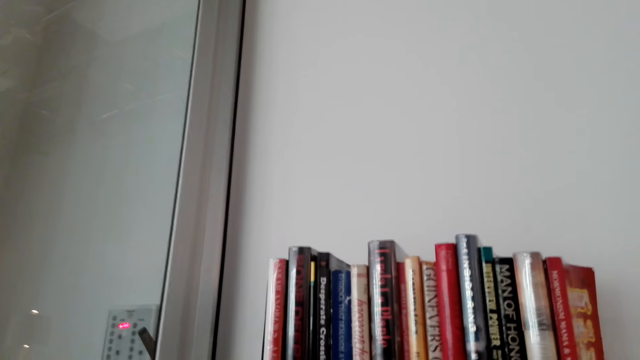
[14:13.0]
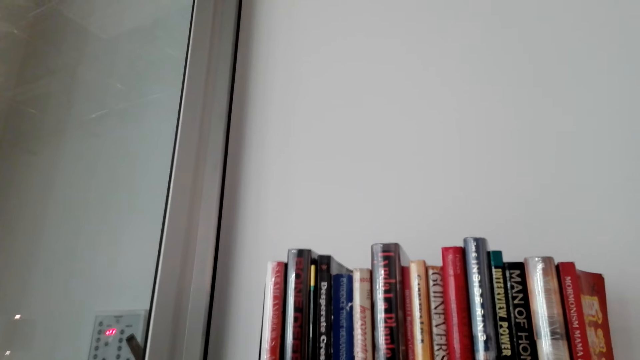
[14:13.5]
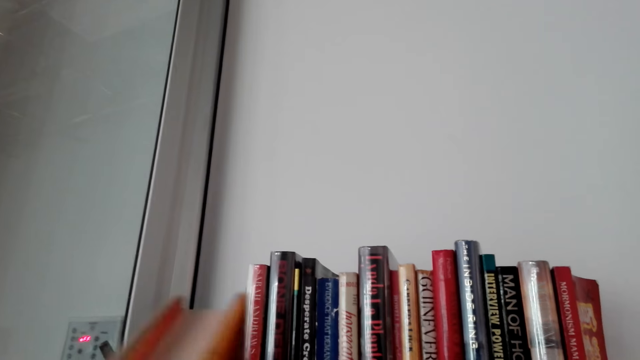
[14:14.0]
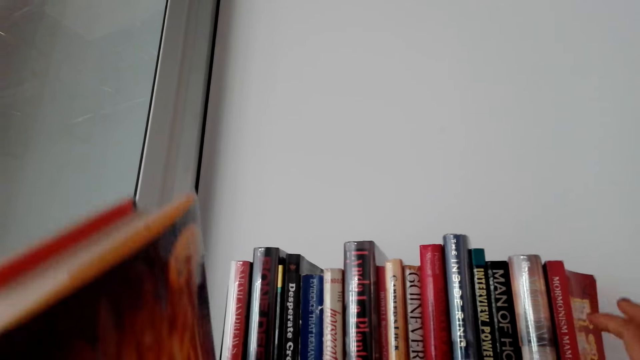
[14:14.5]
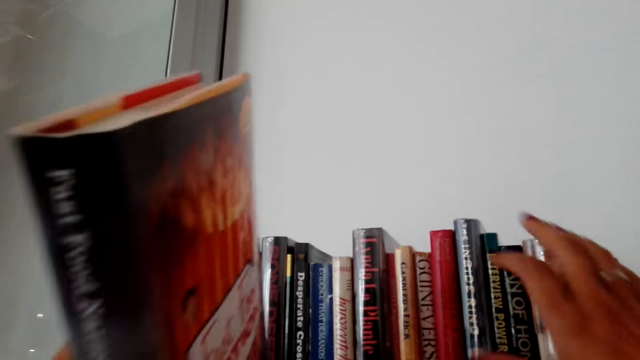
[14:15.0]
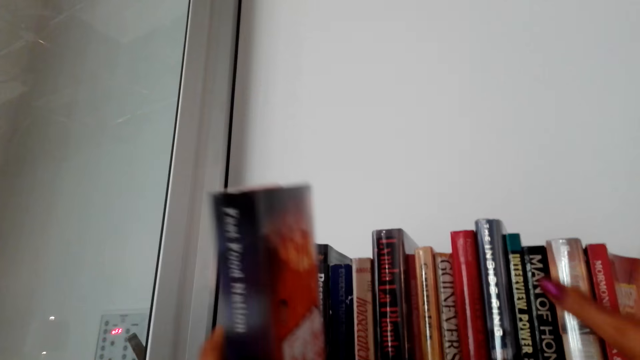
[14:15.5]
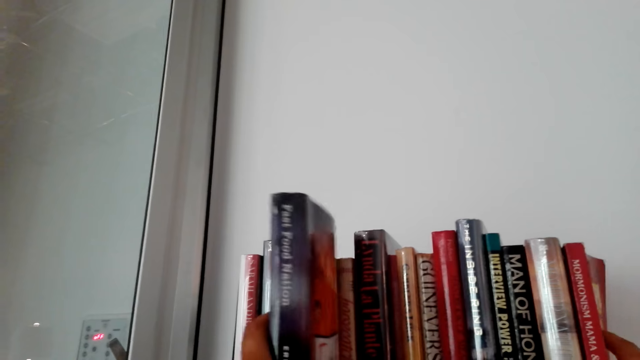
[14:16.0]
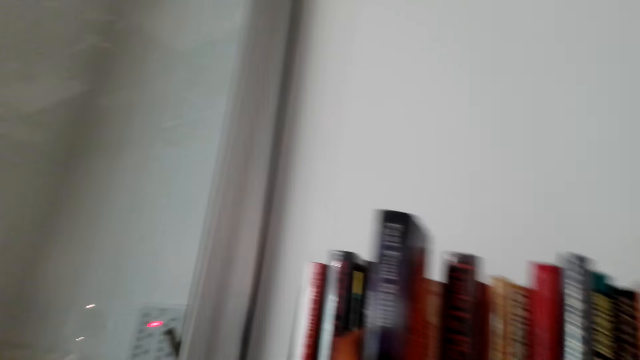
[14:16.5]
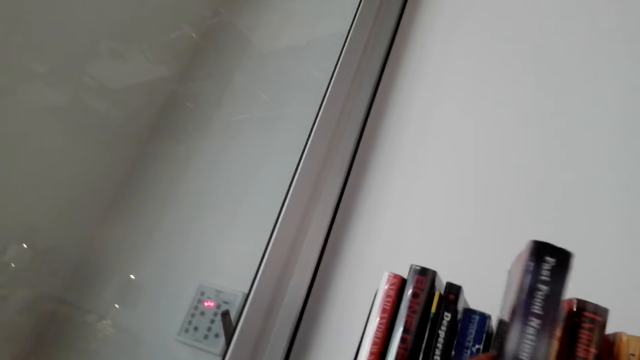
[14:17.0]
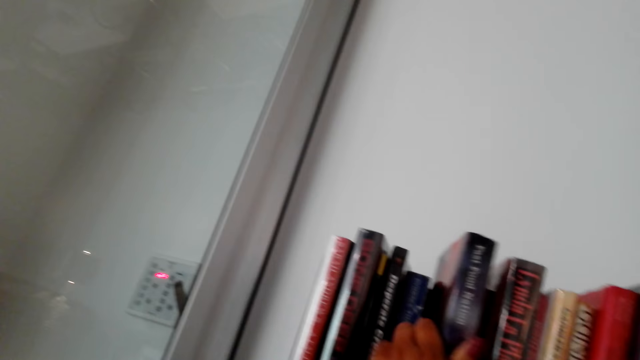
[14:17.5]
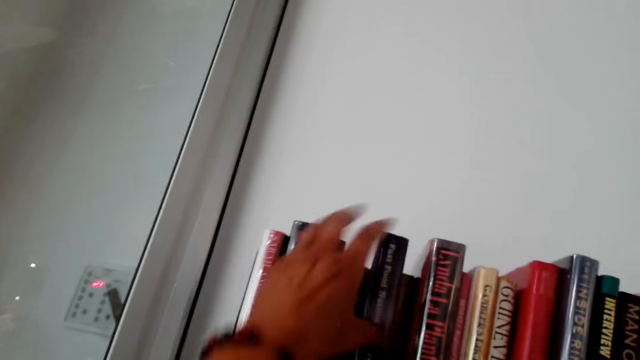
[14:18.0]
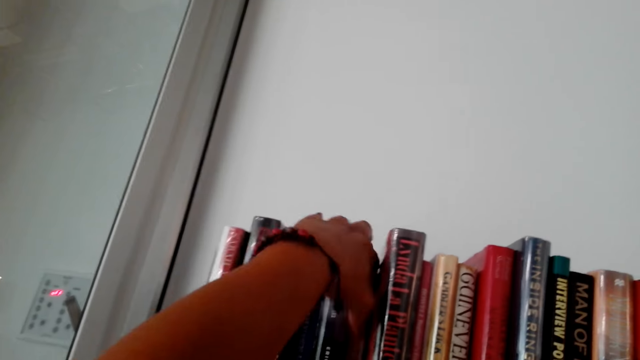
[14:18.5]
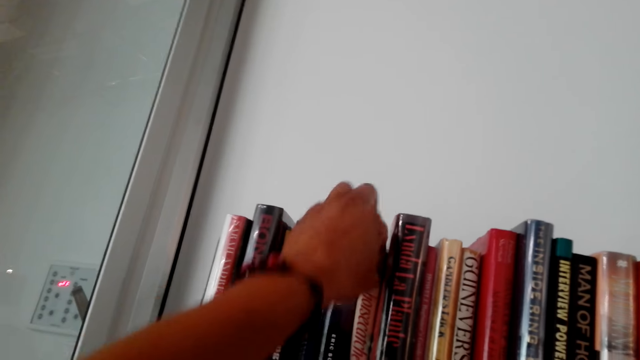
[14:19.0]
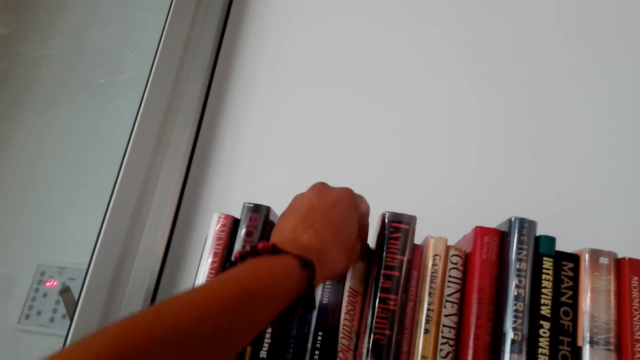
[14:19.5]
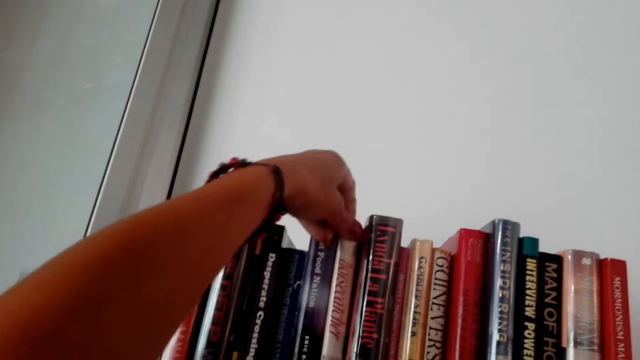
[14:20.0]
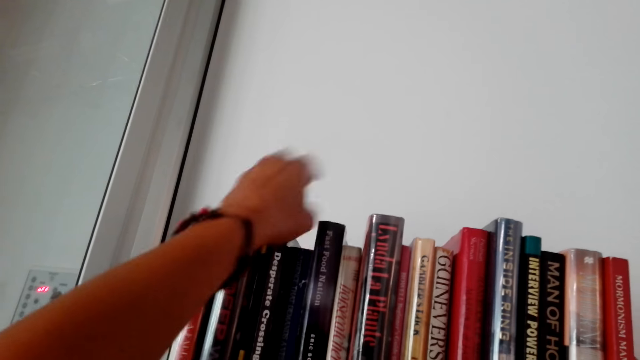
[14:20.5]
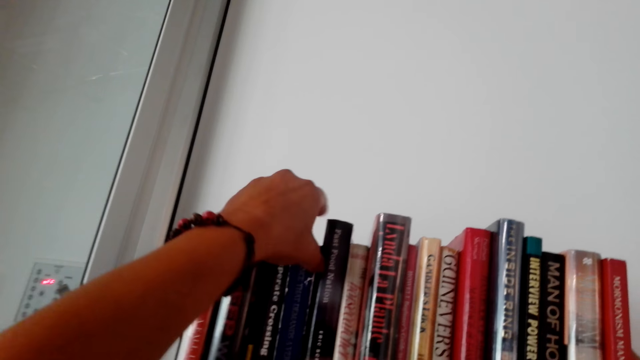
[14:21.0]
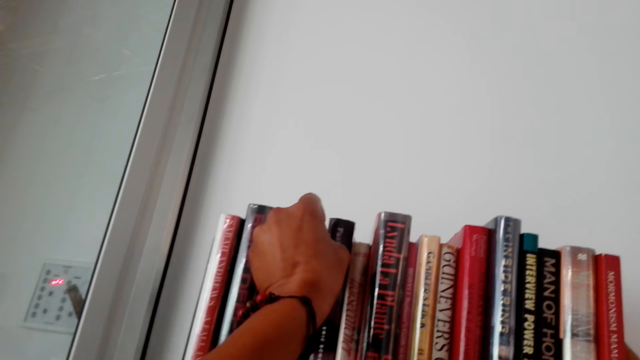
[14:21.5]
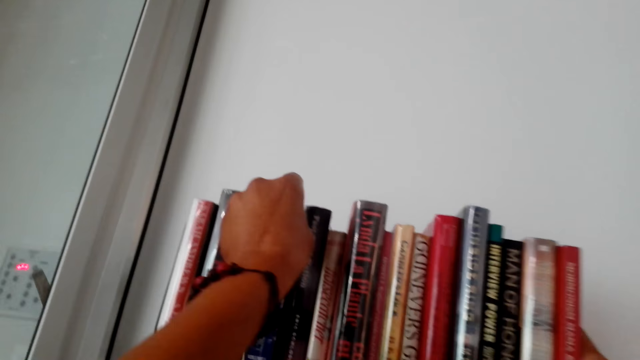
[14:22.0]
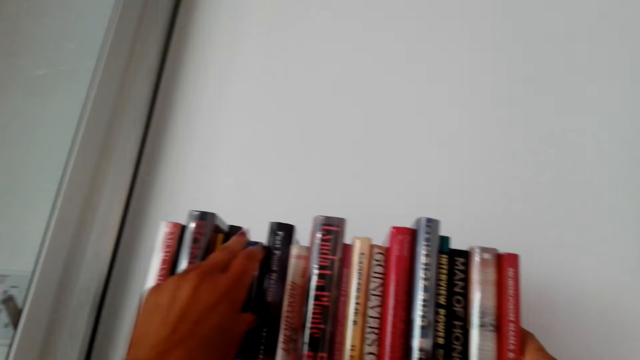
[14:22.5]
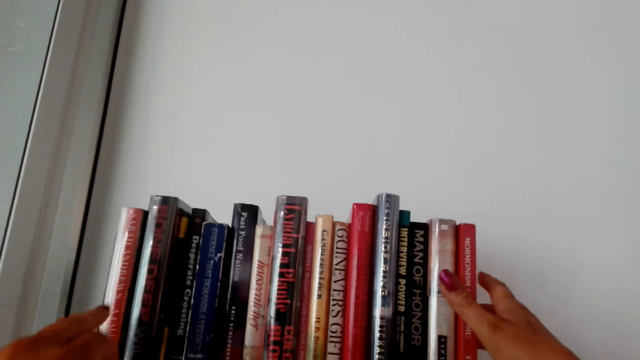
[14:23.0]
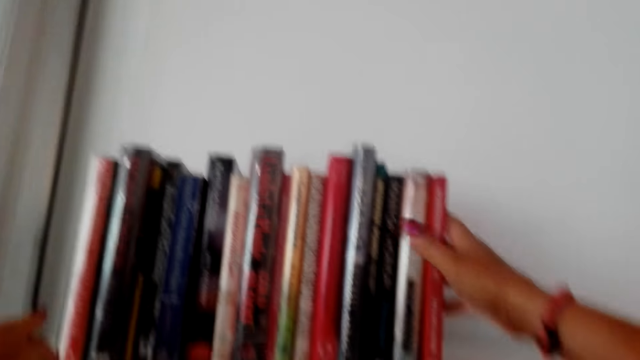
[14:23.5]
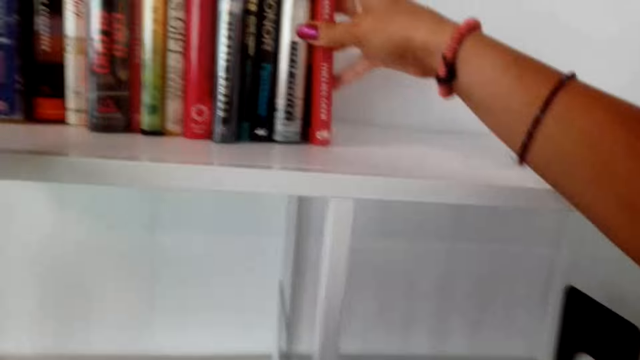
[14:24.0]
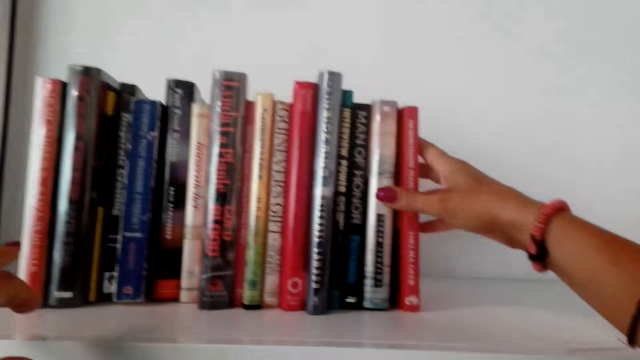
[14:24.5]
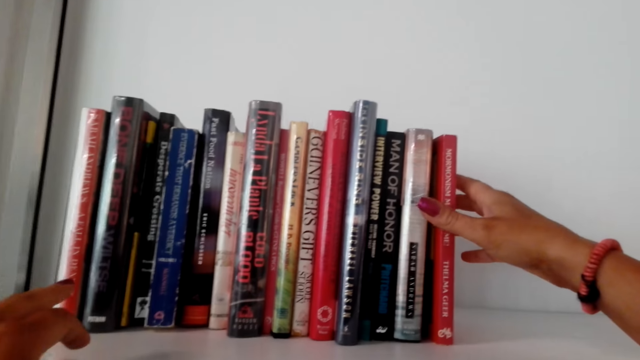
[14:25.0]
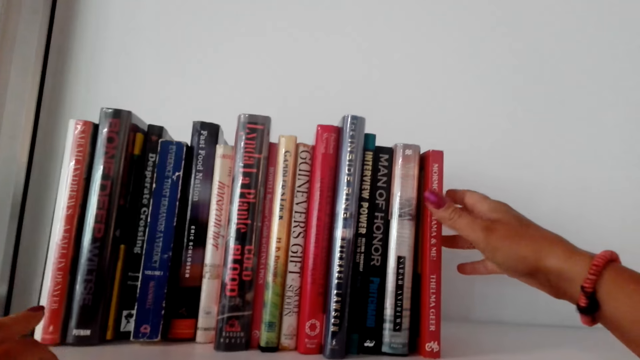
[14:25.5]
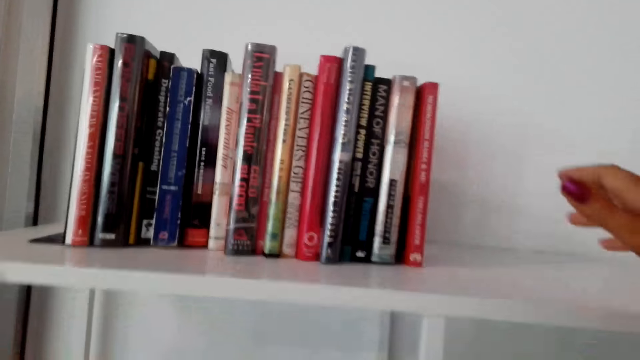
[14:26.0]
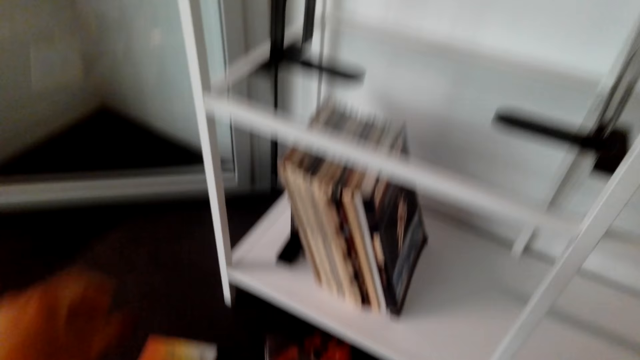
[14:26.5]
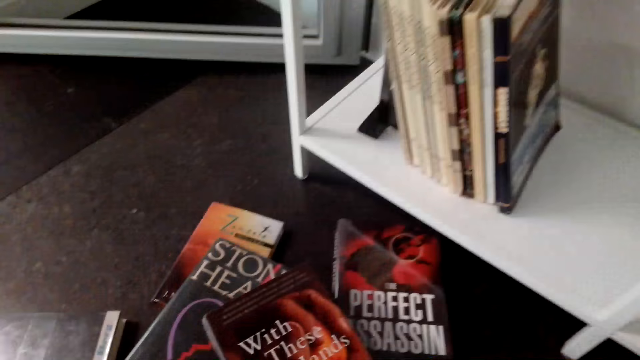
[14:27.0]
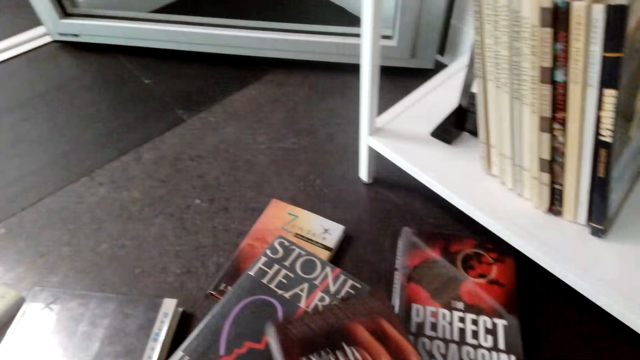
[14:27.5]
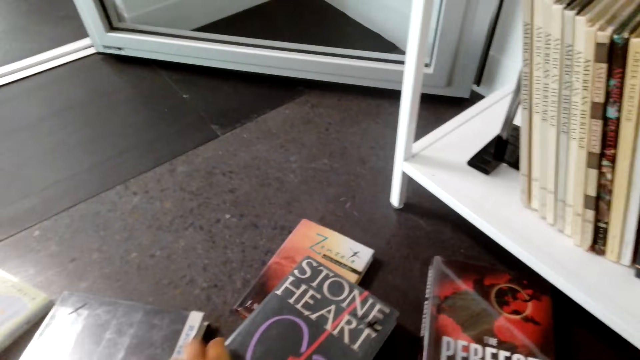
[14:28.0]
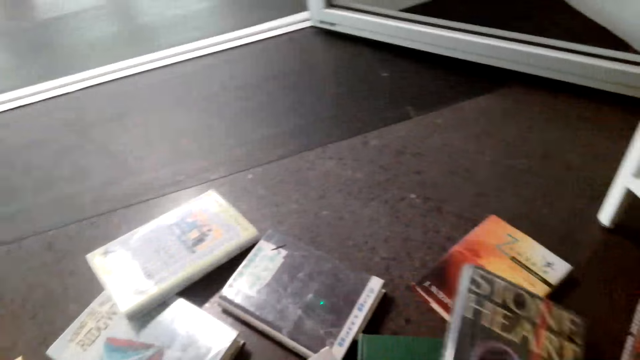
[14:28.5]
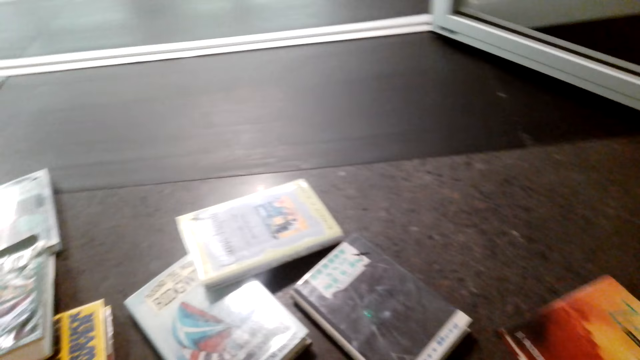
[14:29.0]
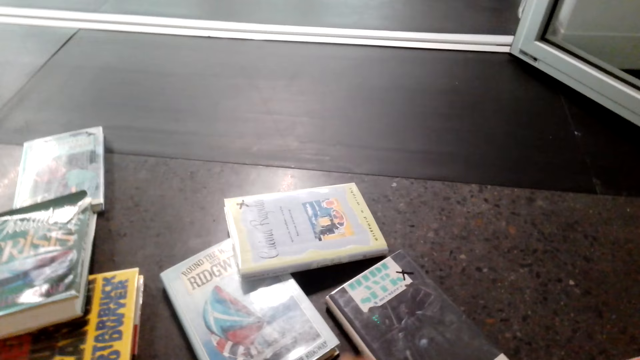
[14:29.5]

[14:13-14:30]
The camera wearer holds the books on the shelf with her right hand. She puts the book on the shelf with her left hand. She arranges a book on the shelf with her left hand. She arranges a book on the shelf with her left hand again. She moves a book on the shelf with her right hand. She picks up a book on the floor with her right hand.

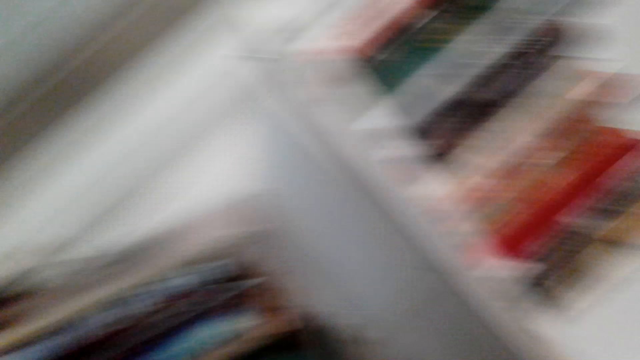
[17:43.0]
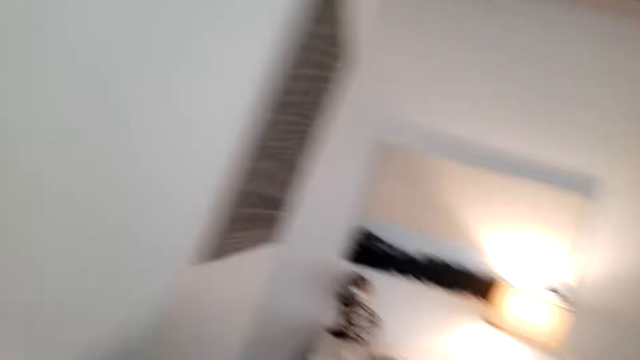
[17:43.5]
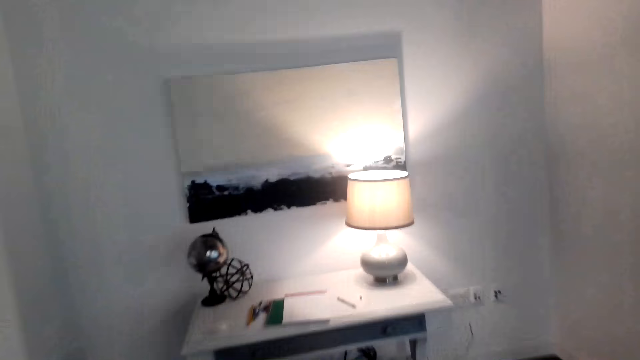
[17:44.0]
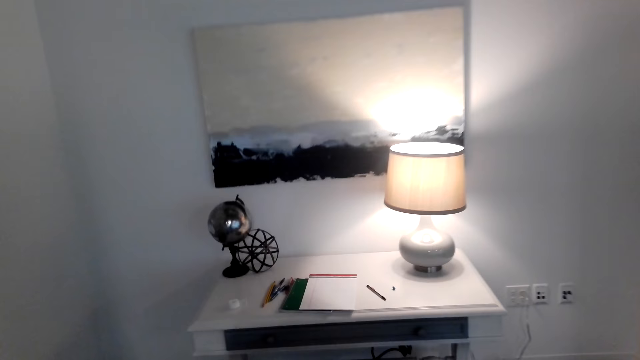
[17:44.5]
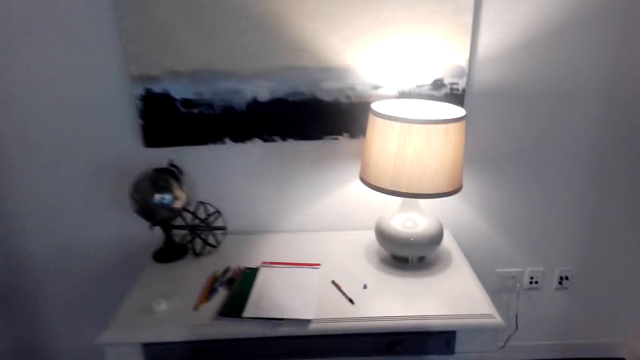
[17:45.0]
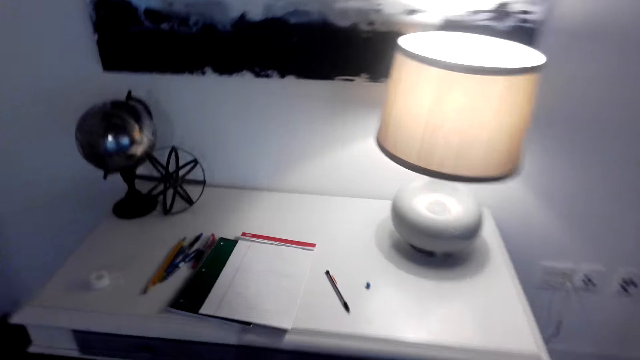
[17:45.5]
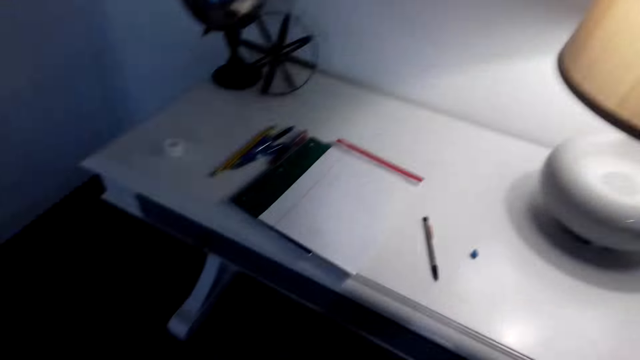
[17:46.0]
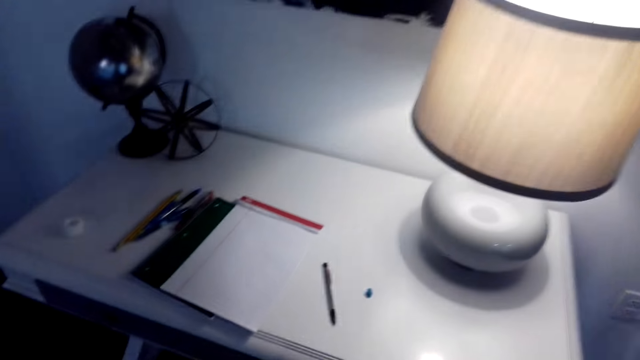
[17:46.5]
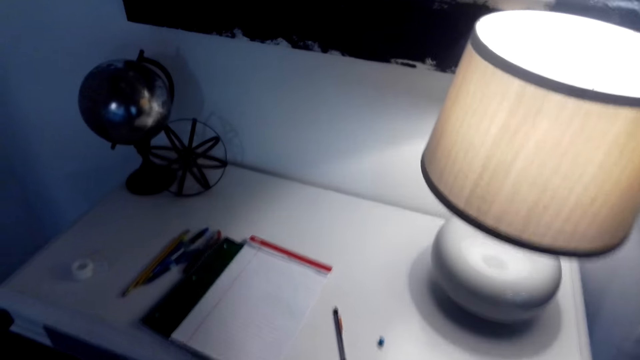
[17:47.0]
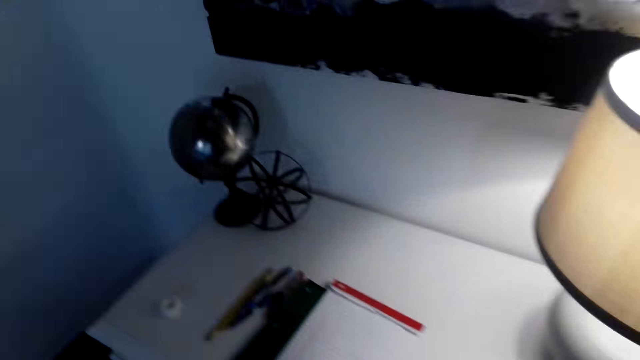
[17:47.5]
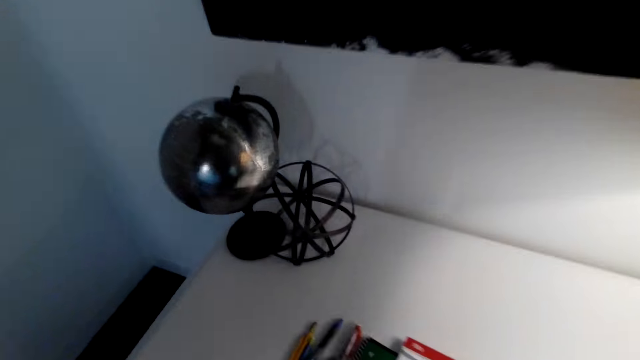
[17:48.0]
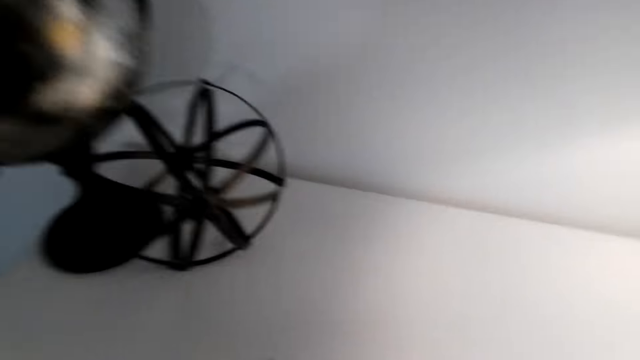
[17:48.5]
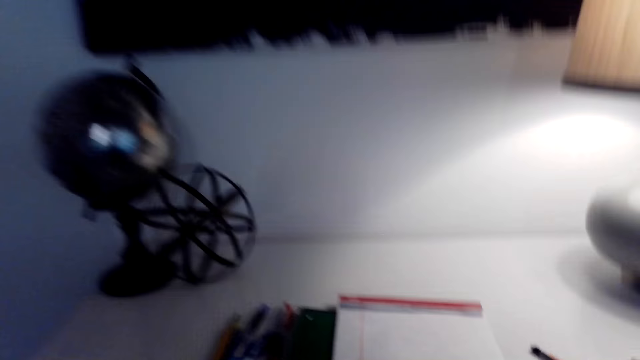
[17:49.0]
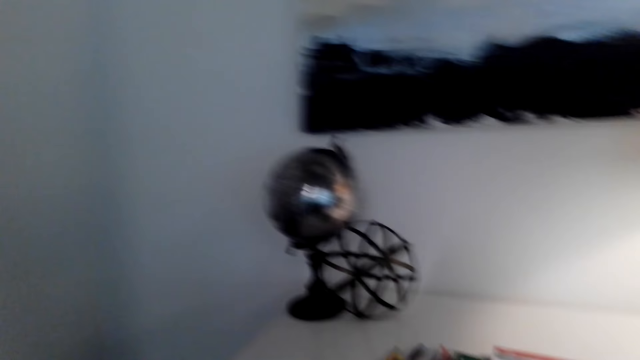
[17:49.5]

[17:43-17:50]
The camera wearer walks around the room.
